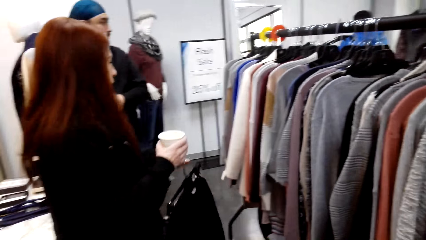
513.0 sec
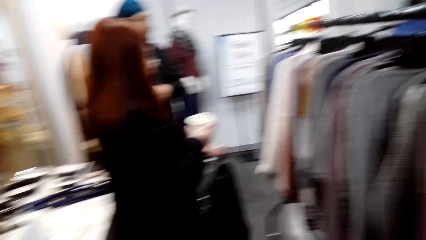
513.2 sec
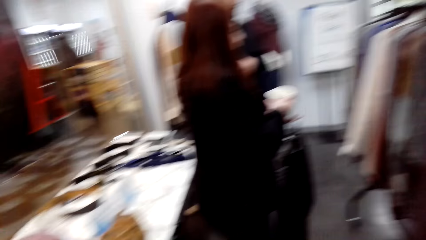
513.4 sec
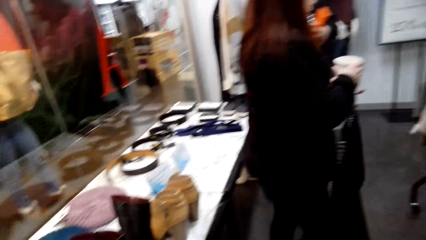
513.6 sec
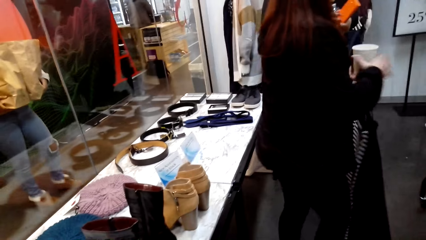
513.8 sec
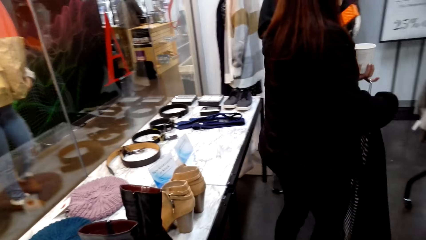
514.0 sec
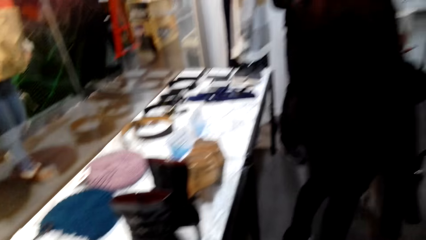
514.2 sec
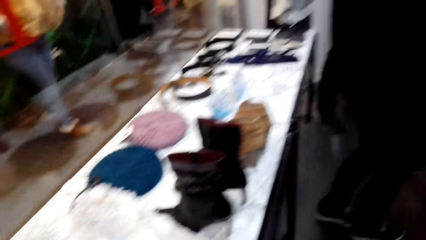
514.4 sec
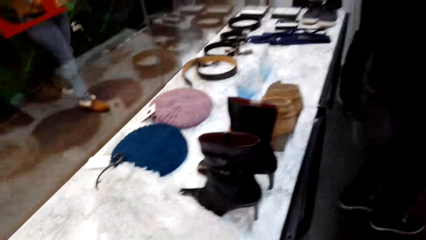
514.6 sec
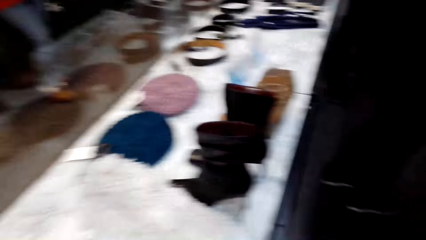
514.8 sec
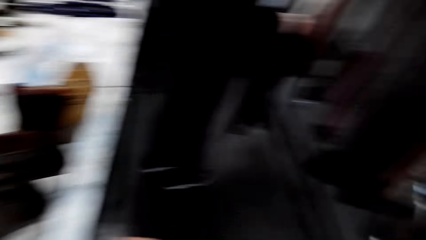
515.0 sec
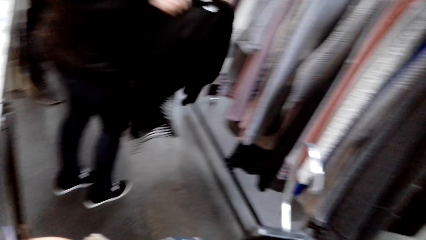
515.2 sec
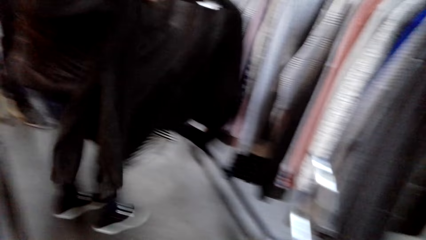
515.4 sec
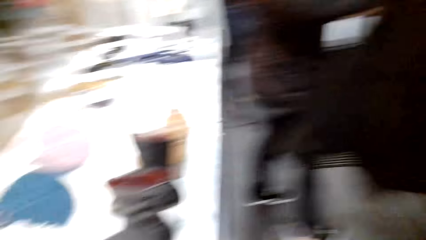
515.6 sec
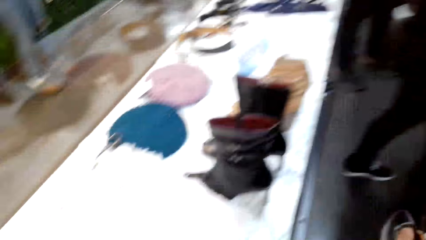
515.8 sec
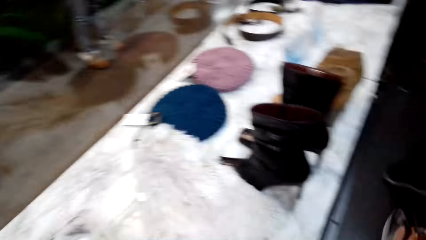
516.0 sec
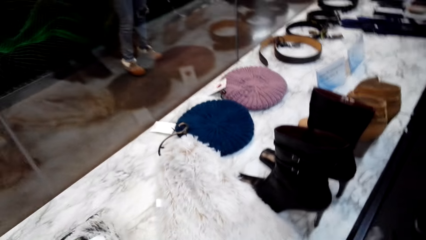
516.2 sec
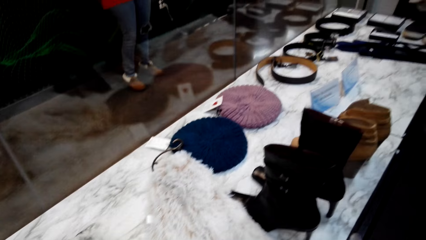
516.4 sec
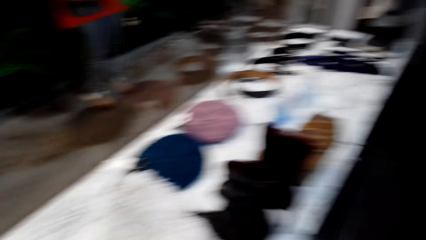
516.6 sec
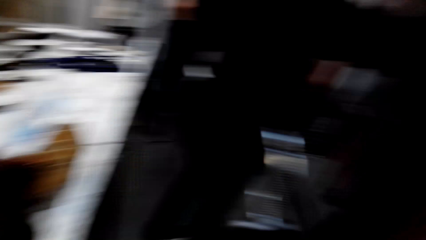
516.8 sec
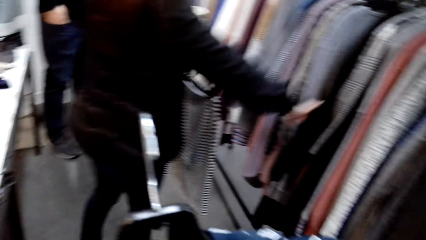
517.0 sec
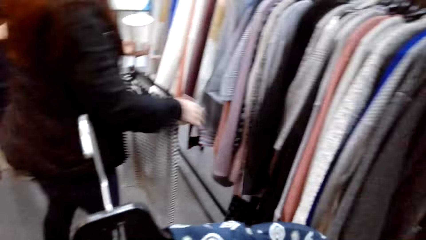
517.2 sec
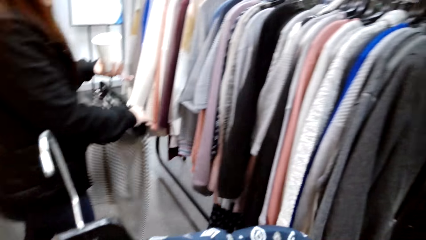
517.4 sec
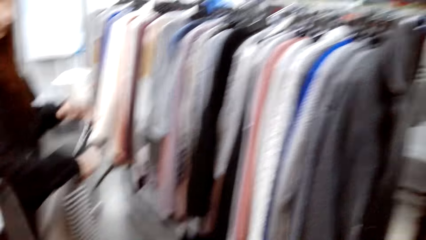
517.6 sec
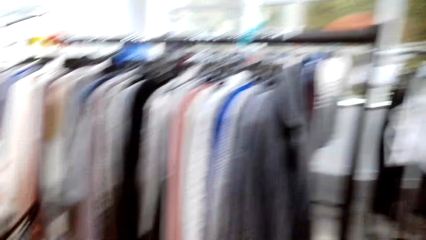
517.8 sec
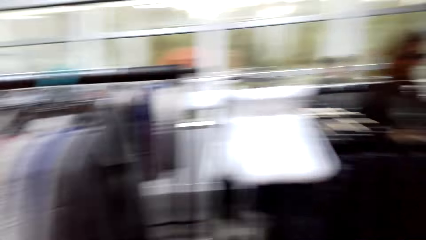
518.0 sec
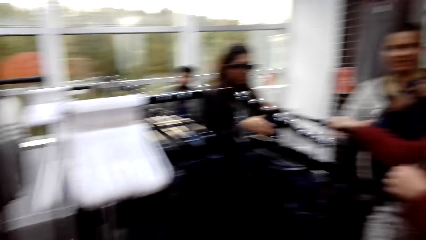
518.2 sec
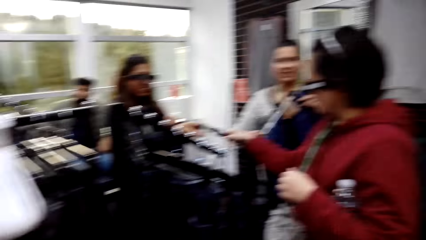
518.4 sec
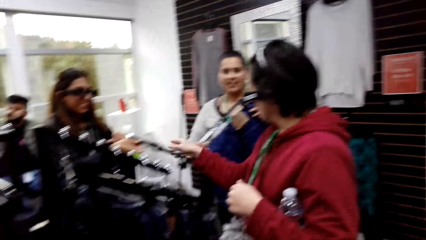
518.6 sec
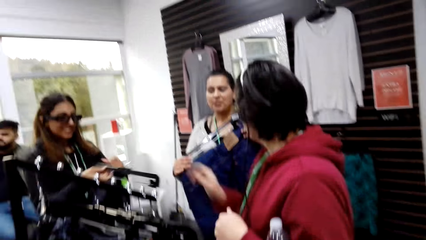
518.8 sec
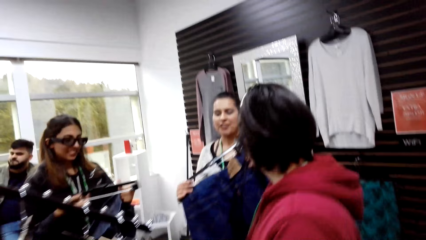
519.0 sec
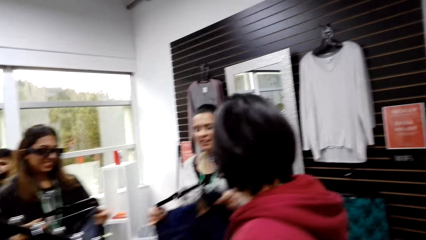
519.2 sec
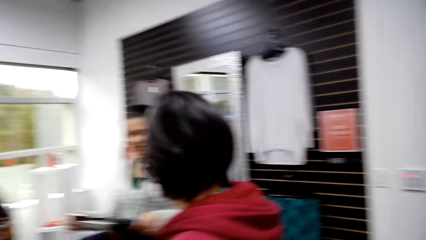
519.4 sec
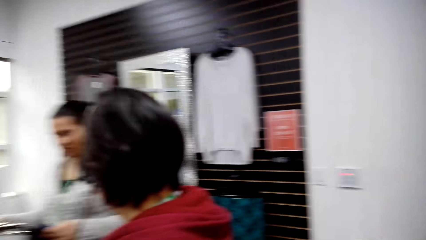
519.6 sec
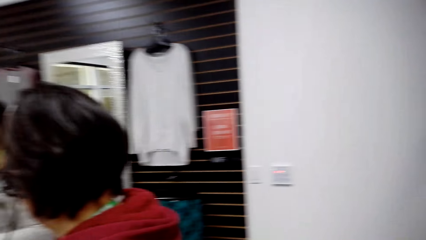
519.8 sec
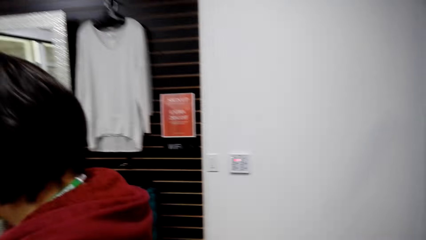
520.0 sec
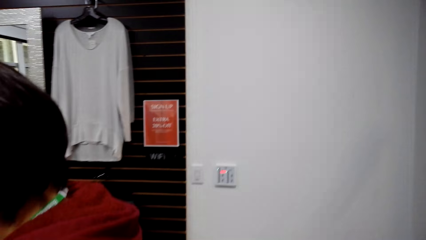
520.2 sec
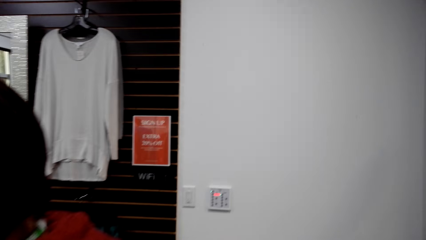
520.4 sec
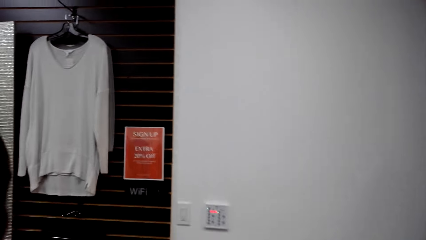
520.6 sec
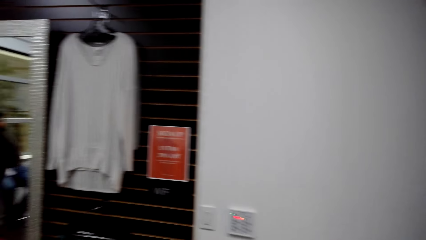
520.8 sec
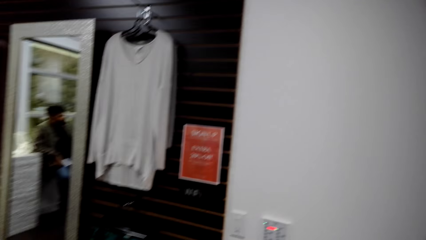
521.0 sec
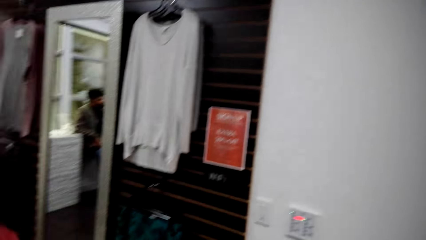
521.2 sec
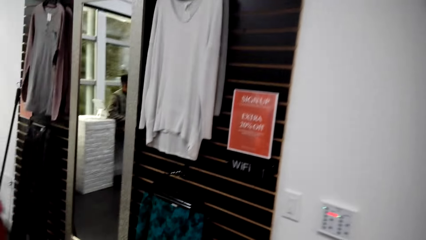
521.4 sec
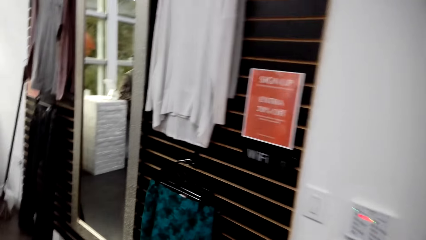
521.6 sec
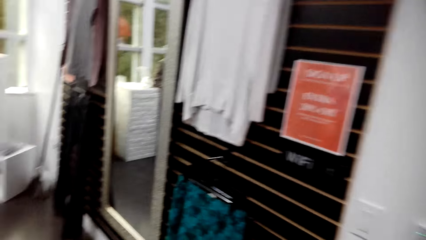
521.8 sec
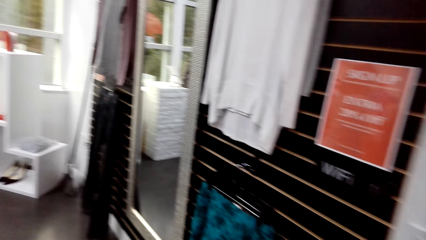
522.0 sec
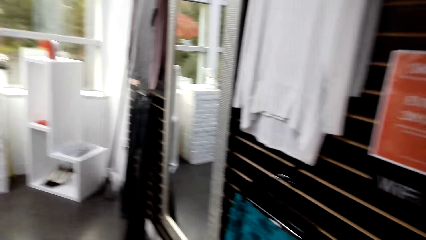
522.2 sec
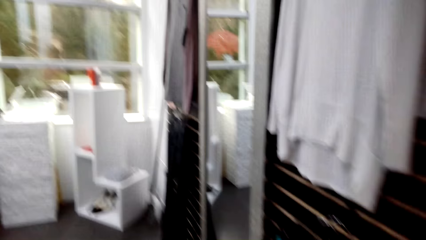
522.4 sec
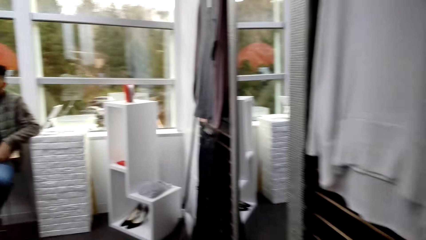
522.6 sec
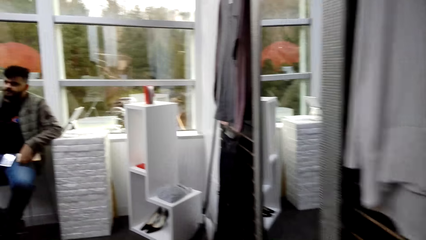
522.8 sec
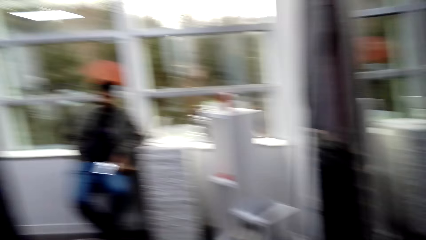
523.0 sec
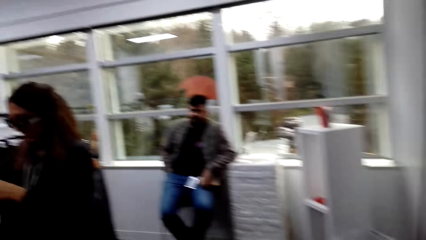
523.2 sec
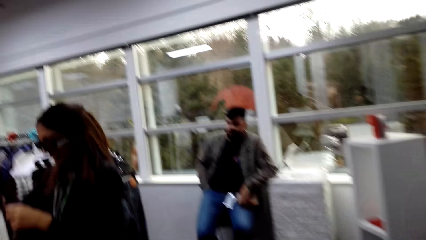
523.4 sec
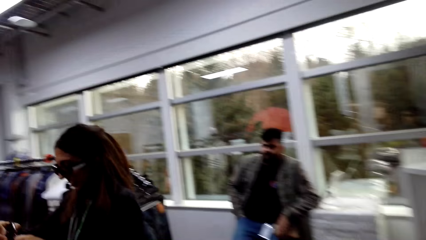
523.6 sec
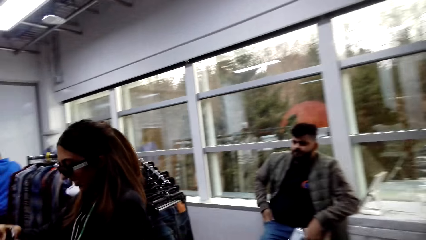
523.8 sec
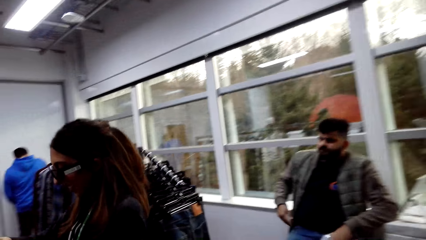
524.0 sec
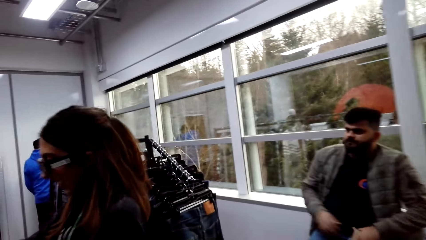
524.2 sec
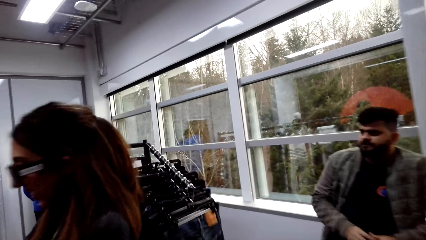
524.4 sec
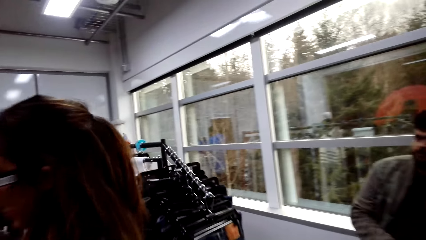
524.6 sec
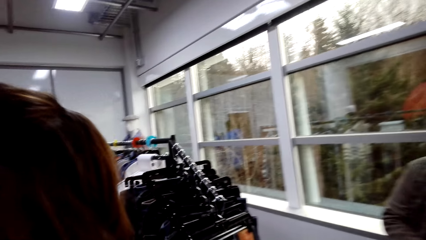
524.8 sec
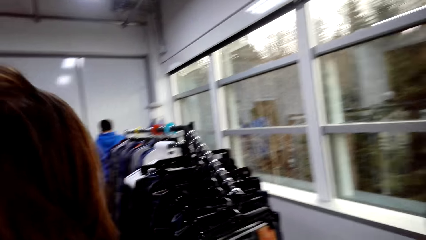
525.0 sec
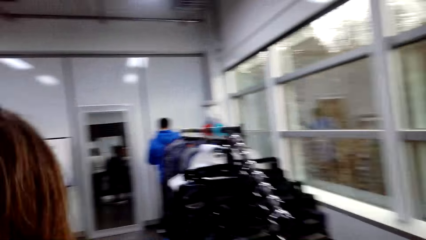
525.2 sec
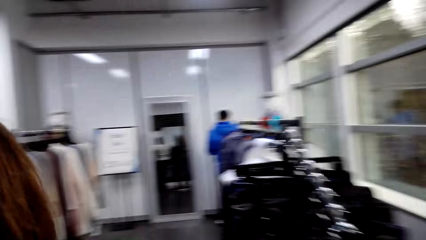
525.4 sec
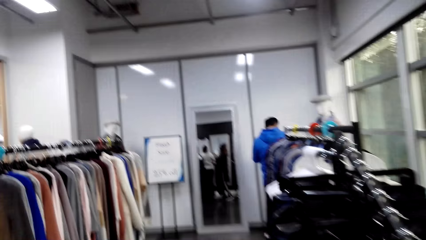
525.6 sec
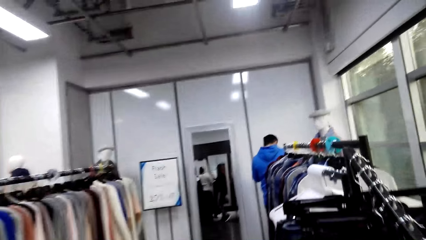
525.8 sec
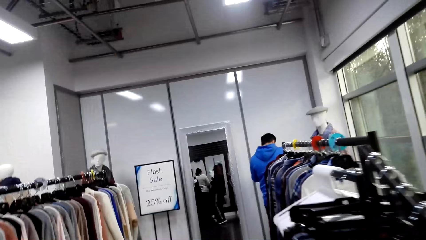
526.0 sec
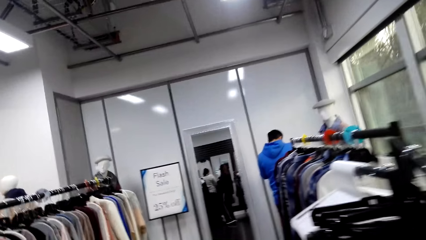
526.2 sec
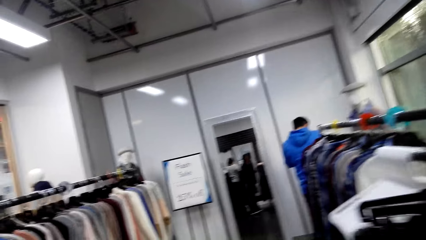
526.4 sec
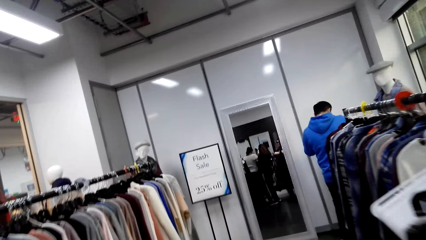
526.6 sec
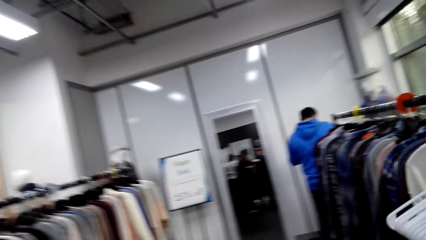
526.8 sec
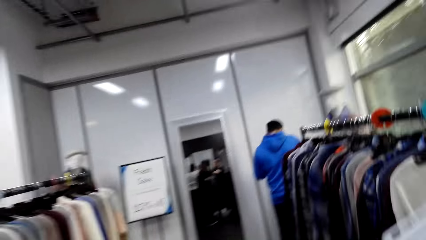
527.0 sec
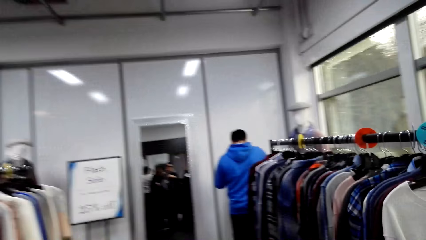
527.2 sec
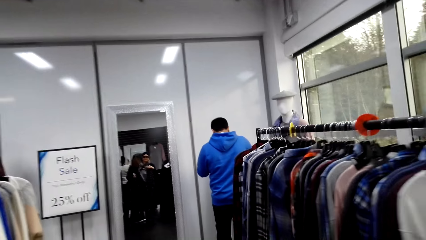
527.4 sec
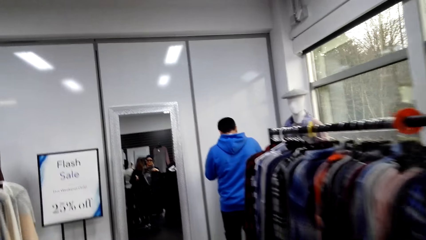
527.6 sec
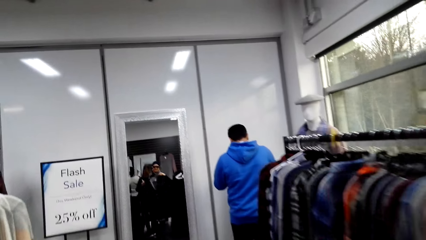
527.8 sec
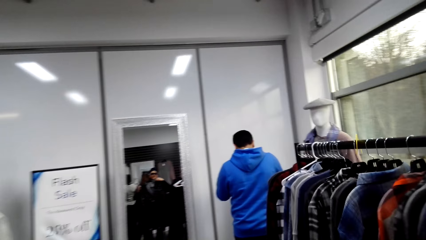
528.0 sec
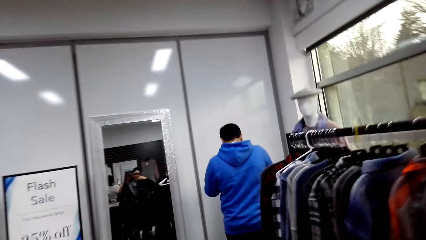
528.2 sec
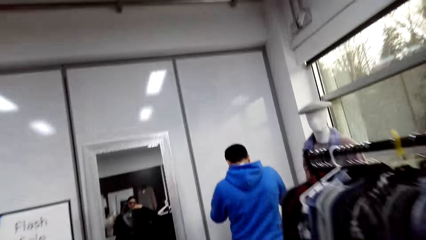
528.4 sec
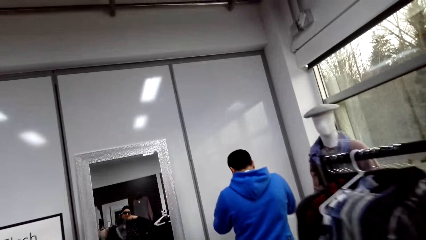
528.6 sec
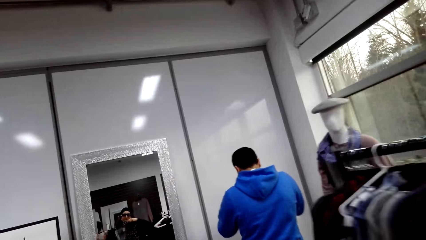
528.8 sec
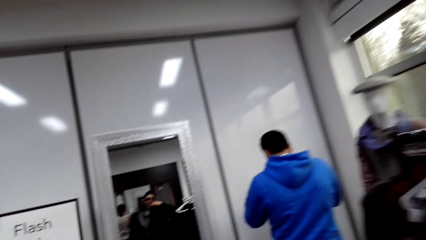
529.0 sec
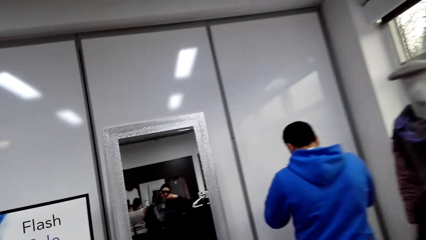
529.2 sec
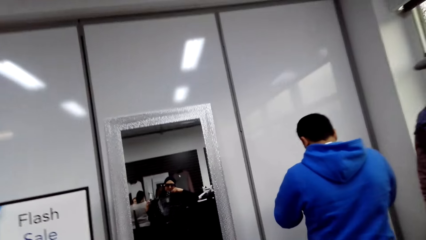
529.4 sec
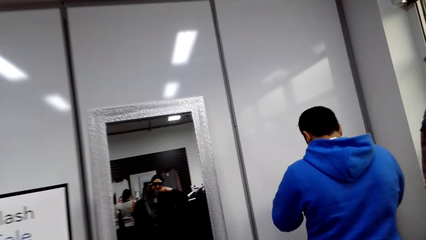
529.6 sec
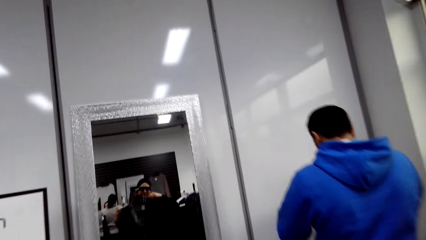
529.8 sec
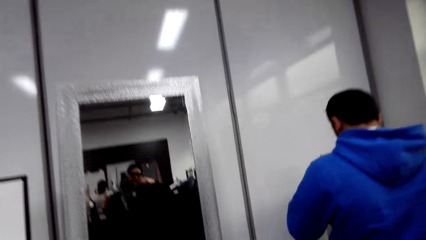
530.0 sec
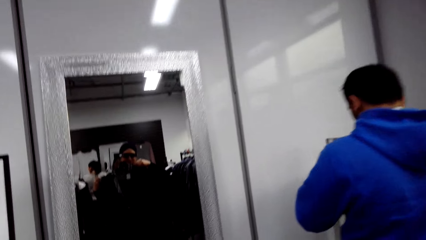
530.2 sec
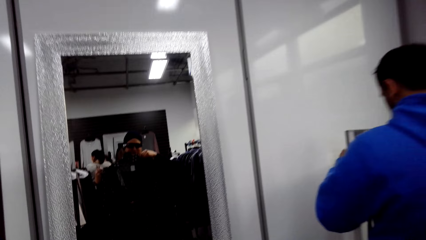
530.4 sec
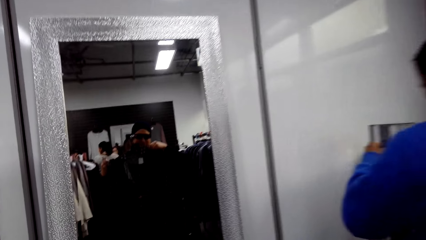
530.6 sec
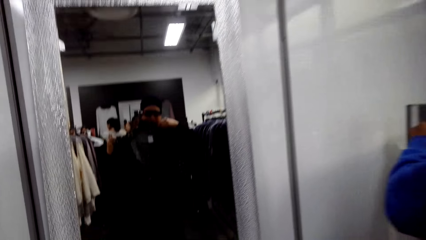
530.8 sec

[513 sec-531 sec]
The camera wearer walks around the store. They try the dress in the mirror.
